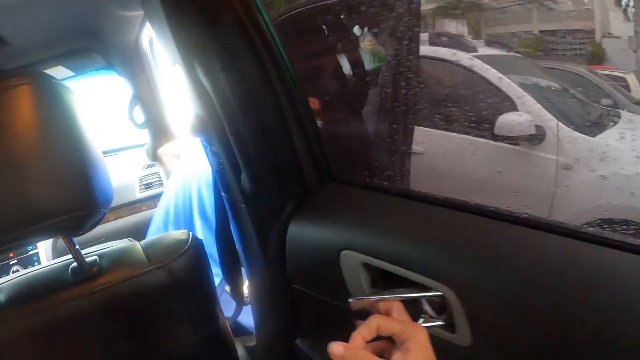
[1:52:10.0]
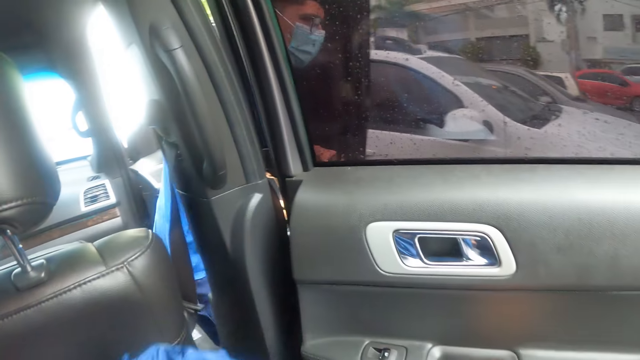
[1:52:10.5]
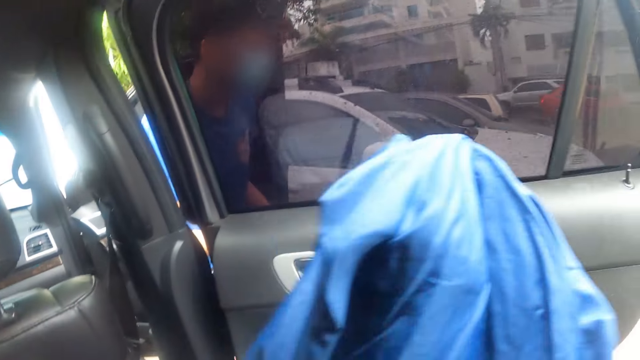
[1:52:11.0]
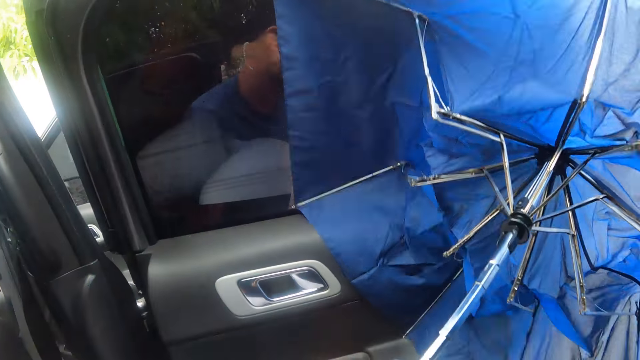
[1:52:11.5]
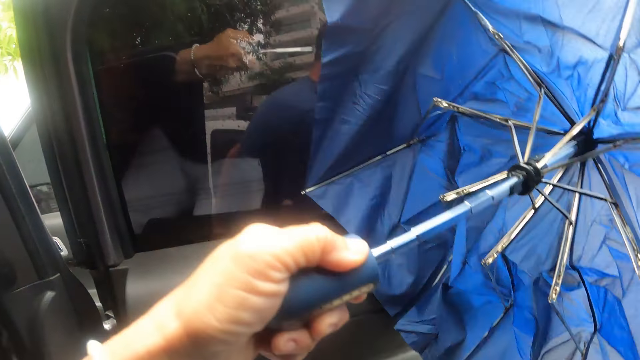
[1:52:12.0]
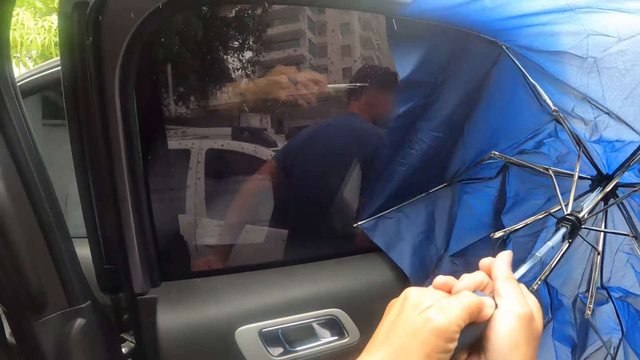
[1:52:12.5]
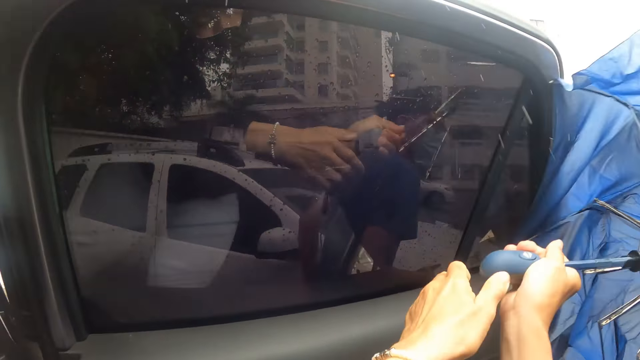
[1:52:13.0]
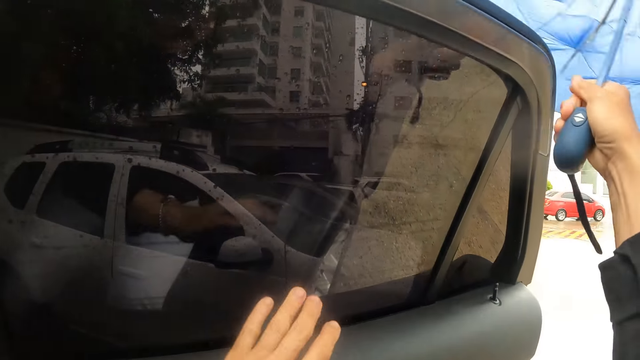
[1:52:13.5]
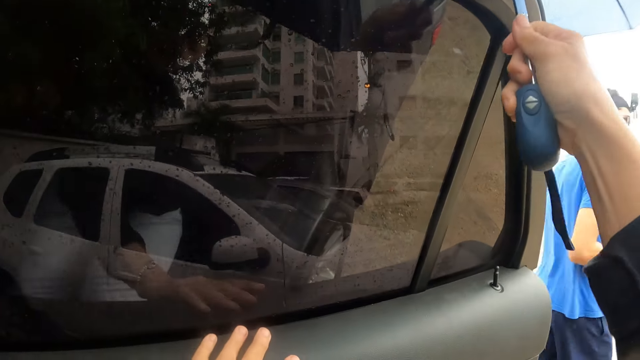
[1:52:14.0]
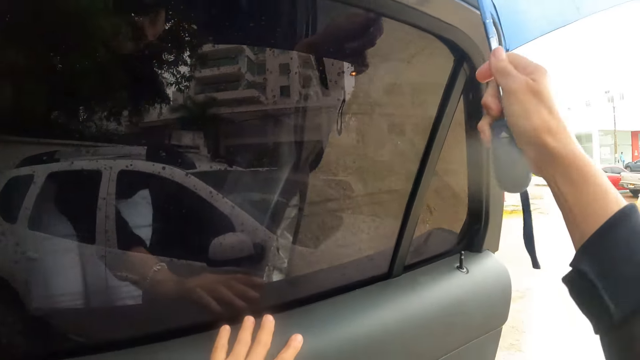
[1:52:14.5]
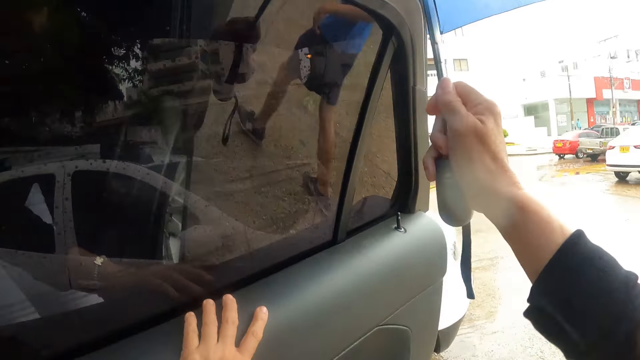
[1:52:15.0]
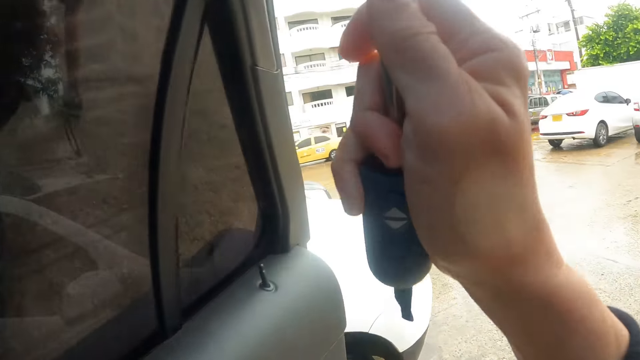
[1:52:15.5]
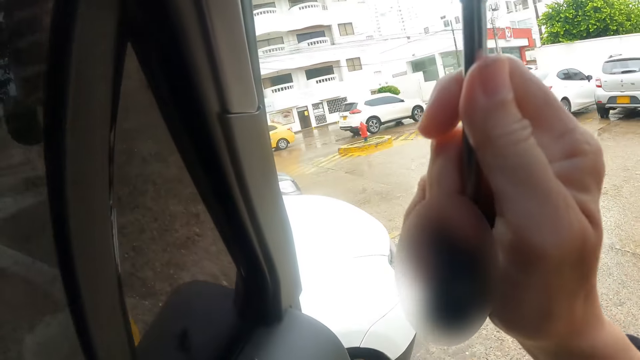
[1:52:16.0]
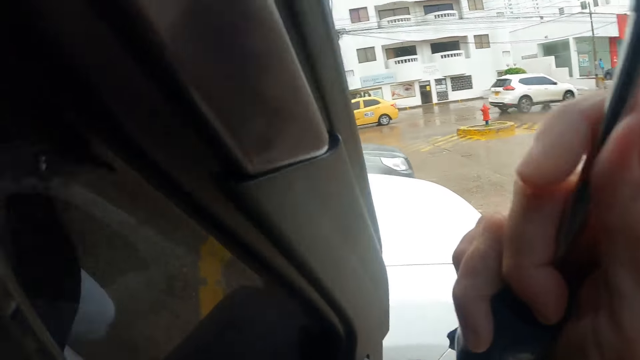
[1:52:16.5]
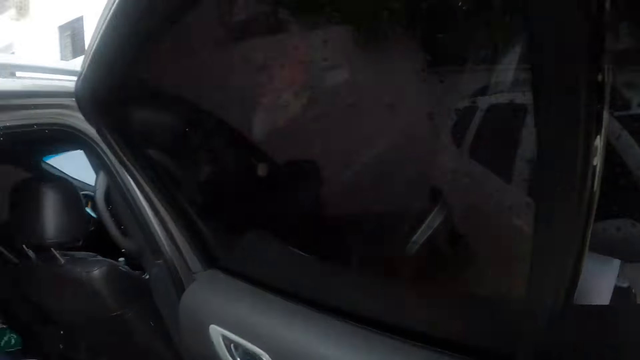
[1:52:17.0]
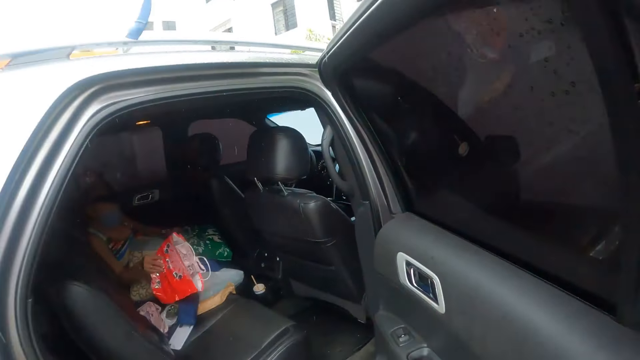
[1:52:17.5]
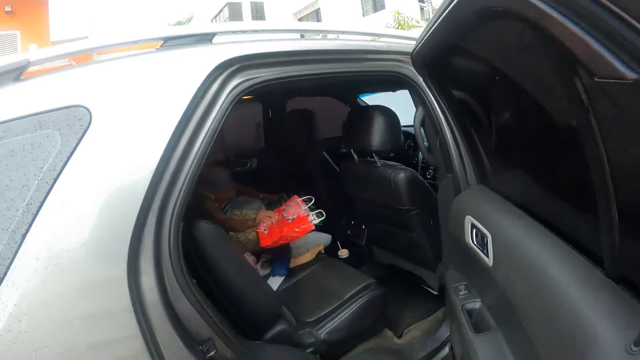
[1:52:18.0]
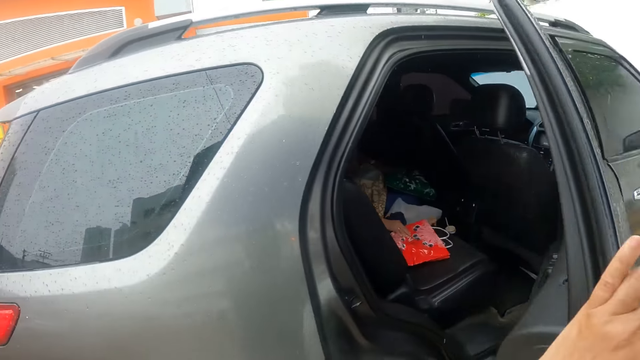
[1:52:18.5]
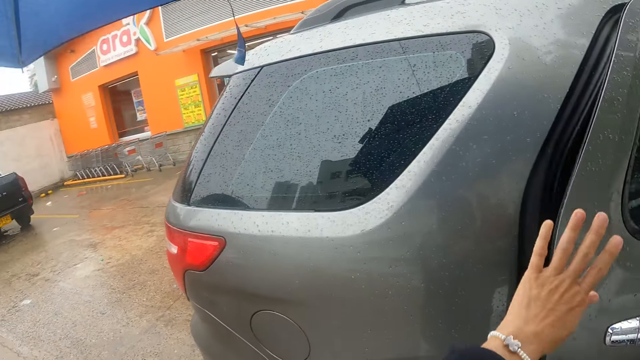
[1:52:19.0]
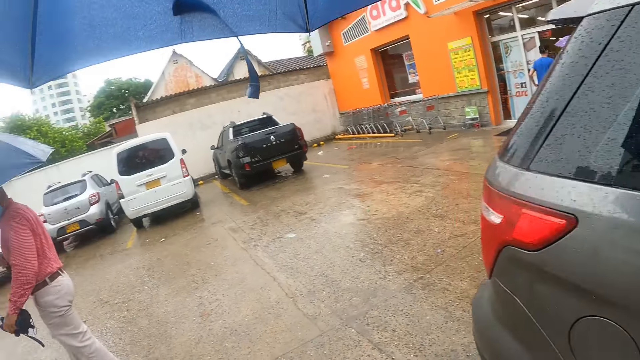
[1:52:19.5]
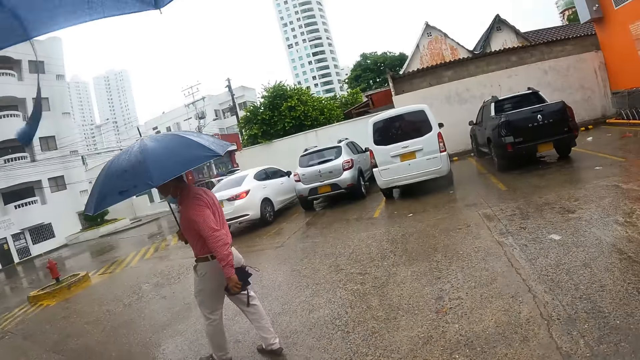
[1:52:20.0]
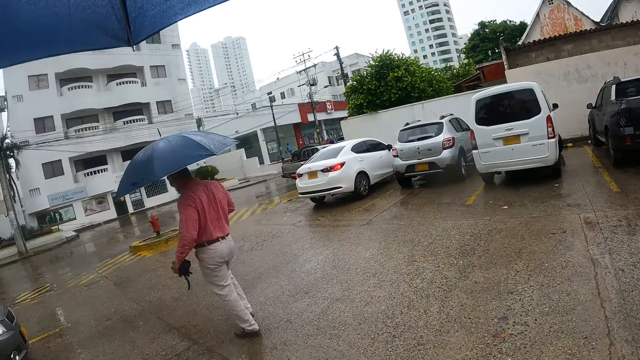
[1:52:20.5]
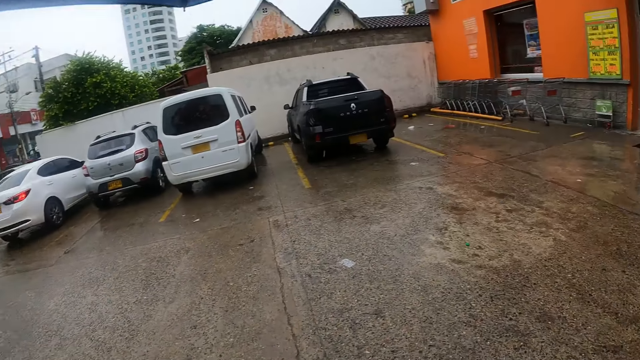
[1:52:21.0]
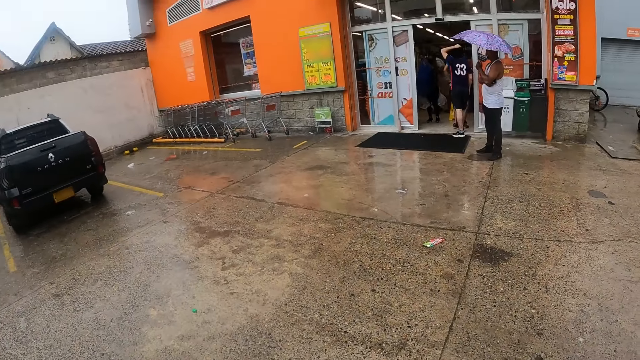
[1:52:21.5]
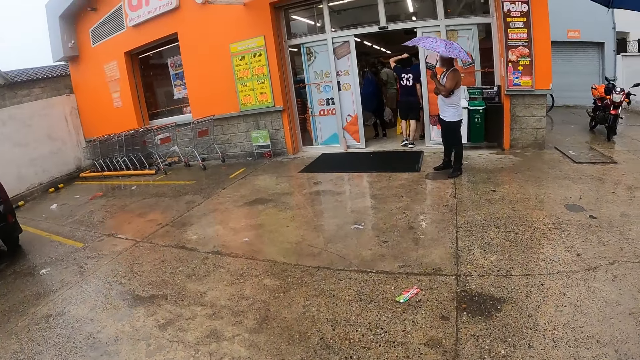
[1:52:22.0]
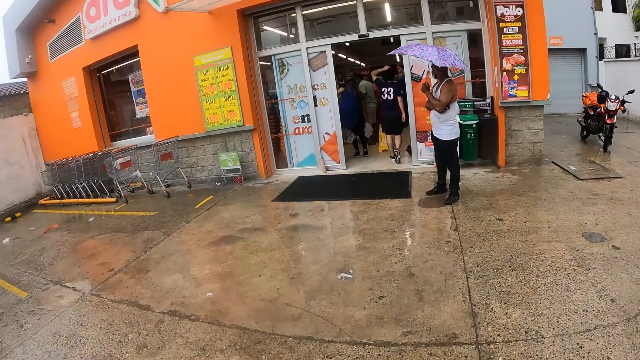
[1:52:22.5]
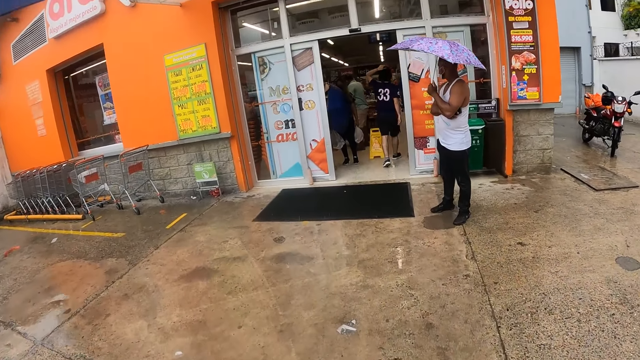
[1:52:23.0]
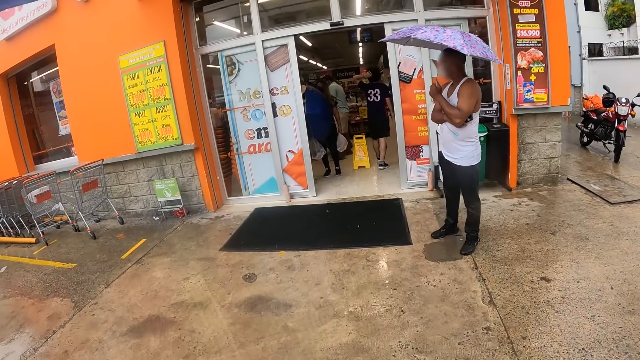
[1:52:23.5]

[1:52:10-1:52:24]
The camera wearer opens the car door with the right hand. They open the umbrella, transfer the umbrella from the left hand to the right hand, and walk out of the car. They hold the umbrella with the right hand. They close the car door with the left hand. They walk towards the supermarket.

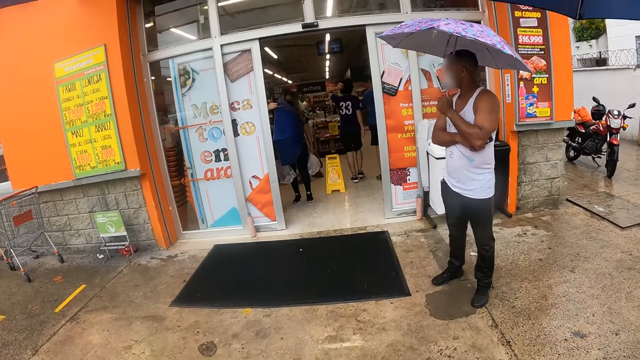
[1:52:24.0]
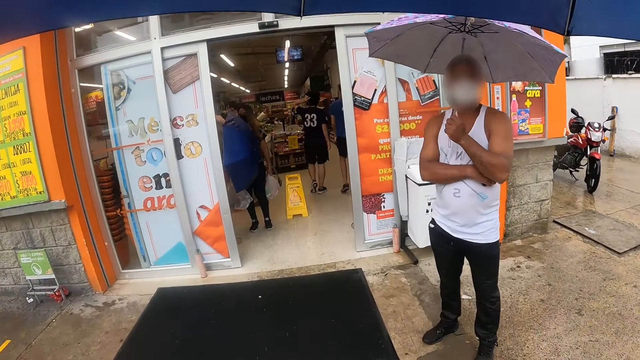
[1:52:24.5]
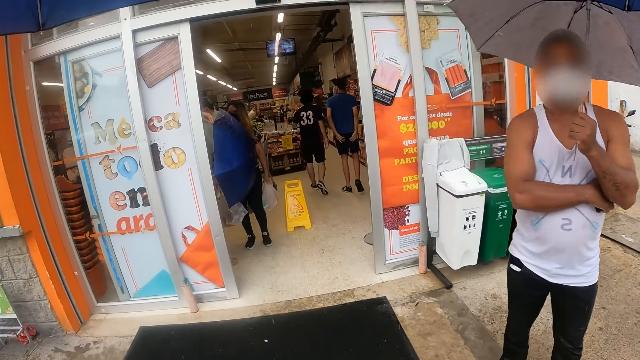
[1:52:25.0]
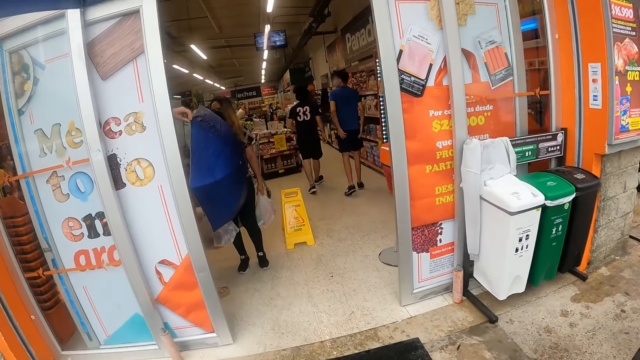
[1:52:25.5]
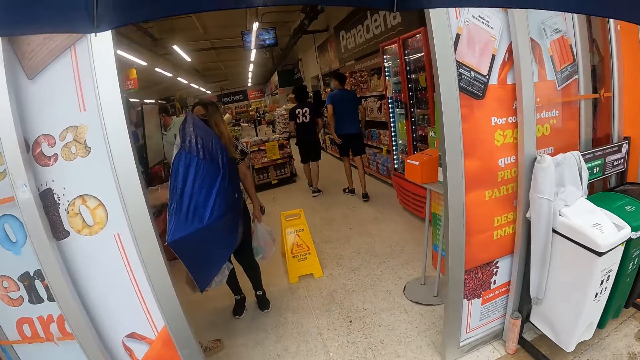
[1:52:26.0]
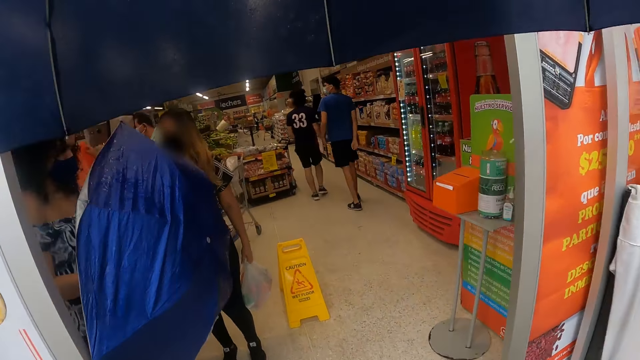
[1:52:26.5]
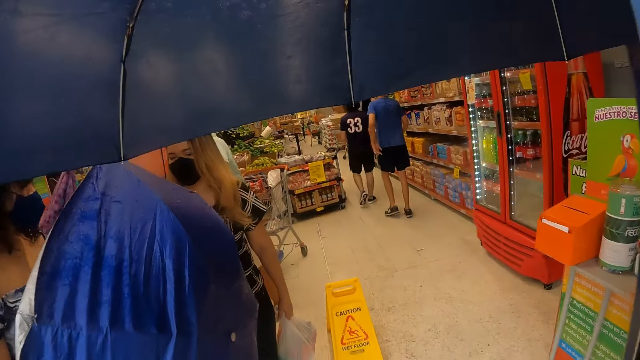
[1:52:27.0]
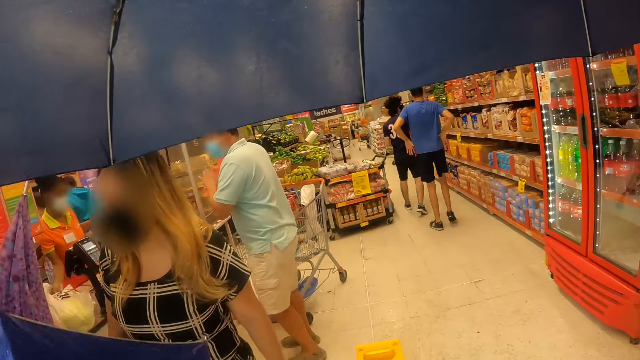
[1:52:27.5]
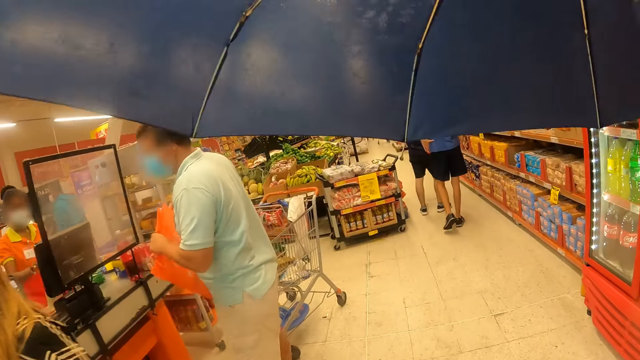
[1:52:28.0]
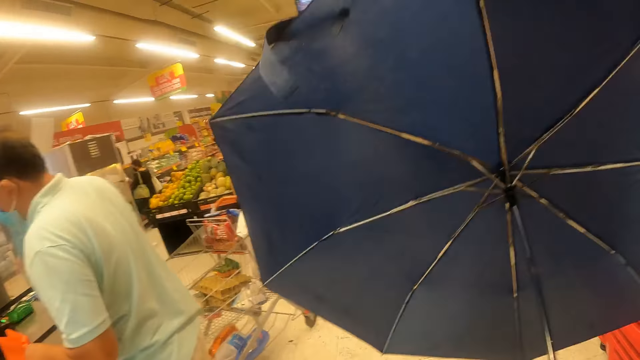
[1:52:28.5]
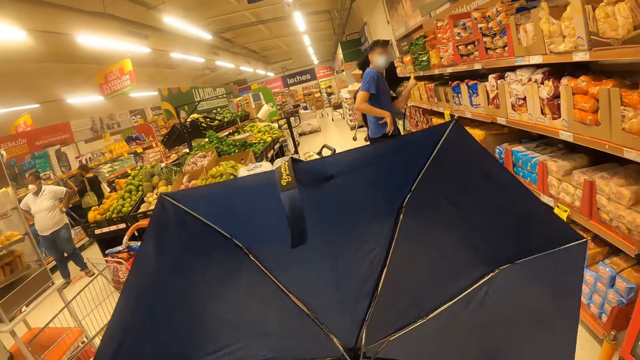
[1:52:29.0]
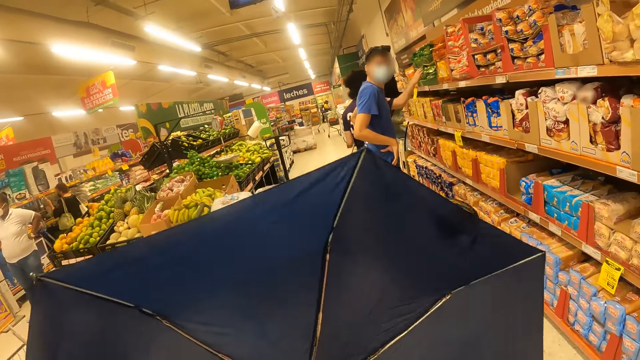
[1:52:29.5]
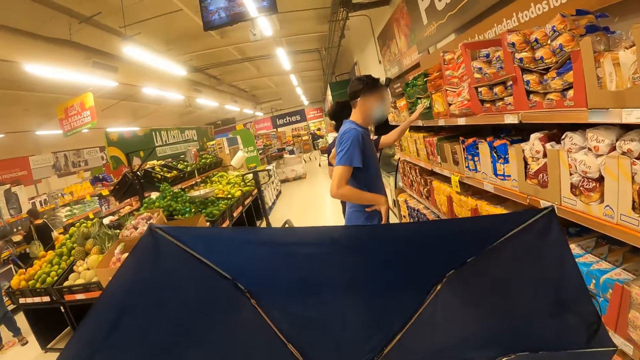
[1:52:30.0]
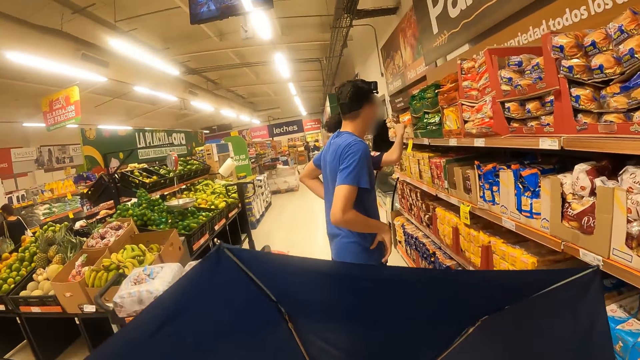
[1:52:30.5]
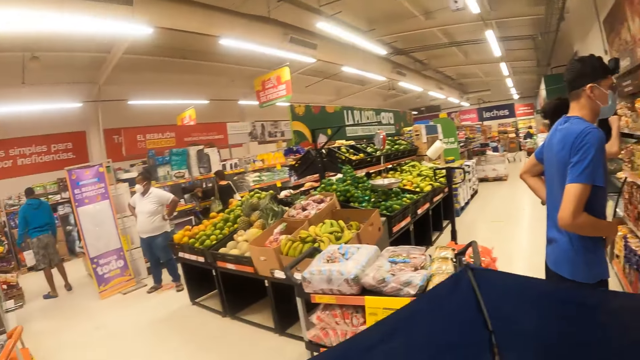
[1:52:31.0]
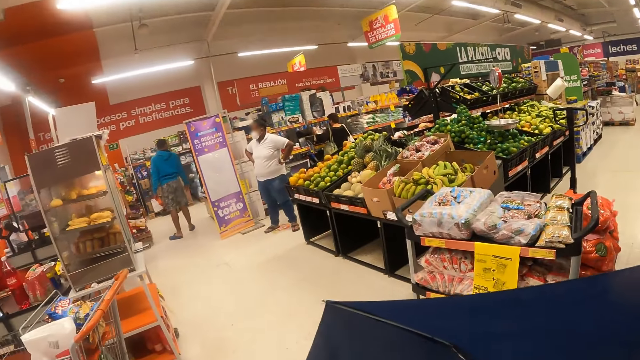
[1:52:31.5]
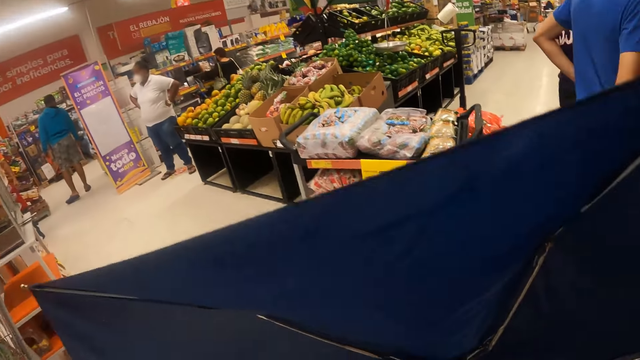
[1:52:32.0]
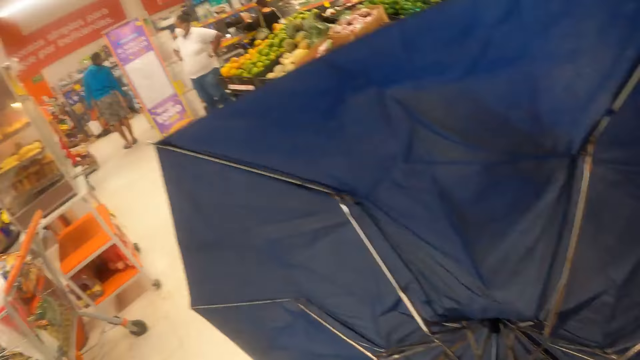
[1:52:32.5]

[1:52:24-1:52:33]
The camera wearer walks in front. They enter the supermarket. They look sideways.
